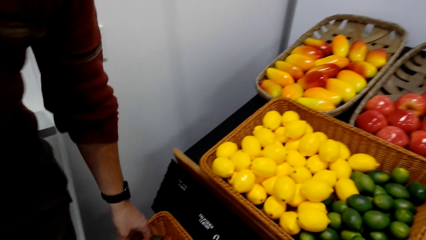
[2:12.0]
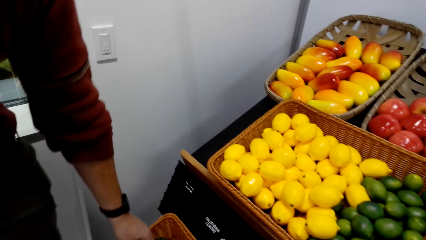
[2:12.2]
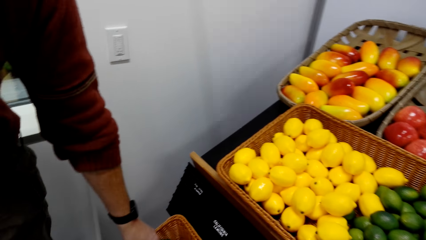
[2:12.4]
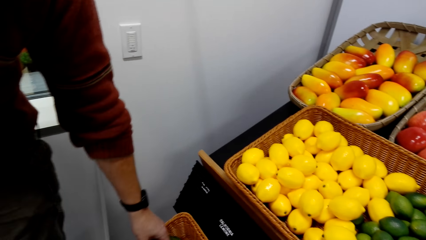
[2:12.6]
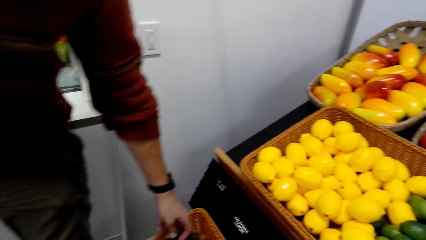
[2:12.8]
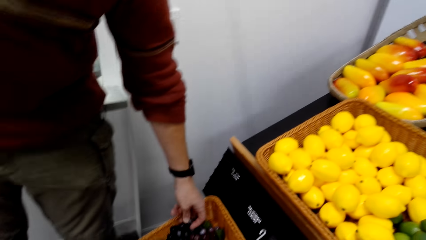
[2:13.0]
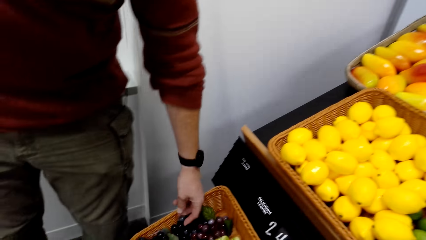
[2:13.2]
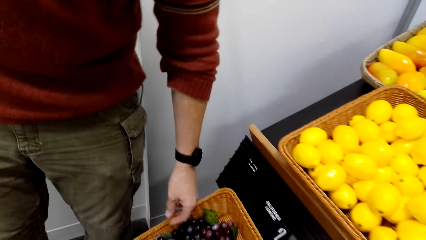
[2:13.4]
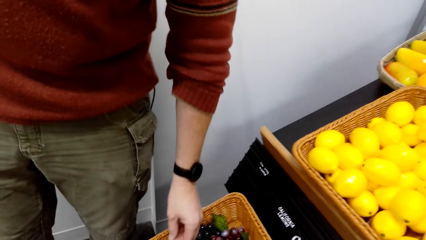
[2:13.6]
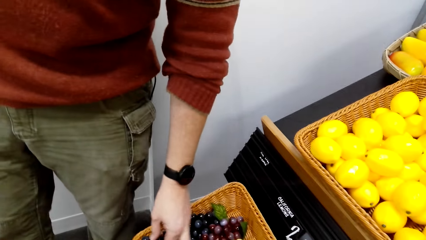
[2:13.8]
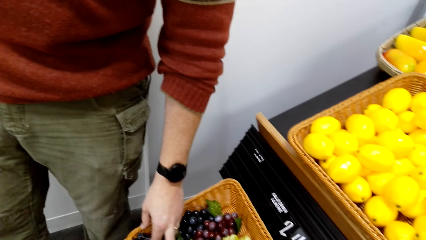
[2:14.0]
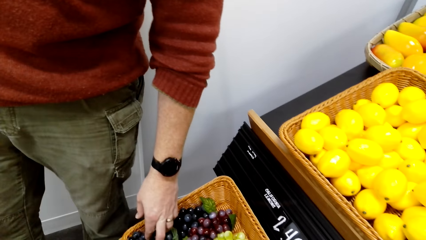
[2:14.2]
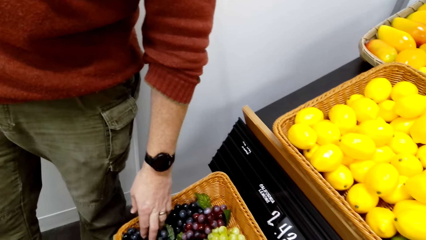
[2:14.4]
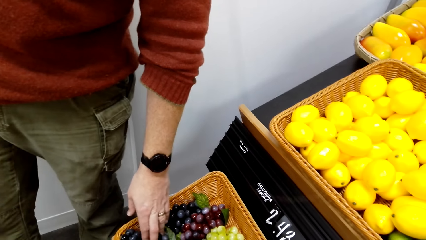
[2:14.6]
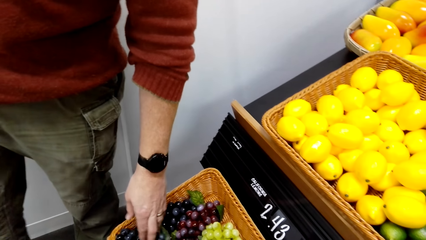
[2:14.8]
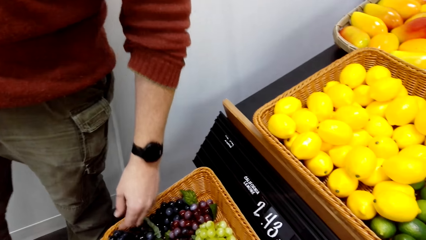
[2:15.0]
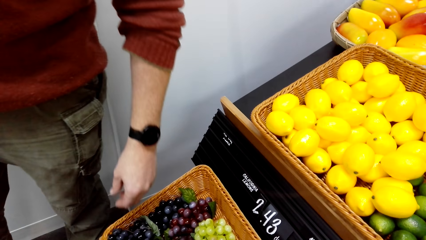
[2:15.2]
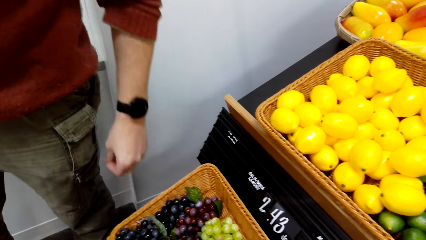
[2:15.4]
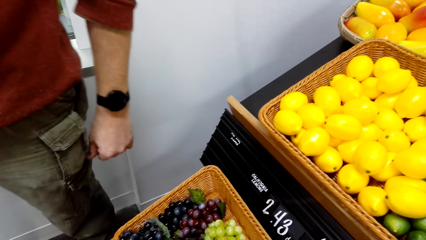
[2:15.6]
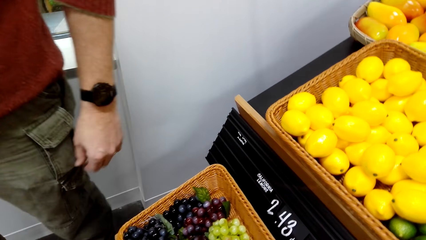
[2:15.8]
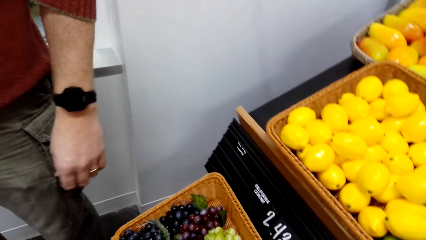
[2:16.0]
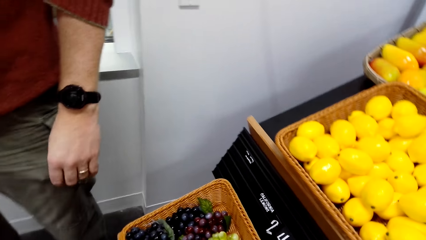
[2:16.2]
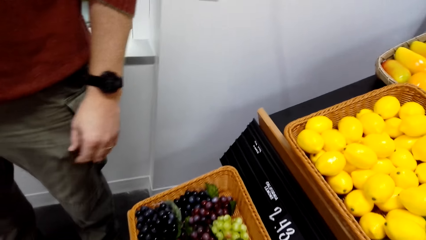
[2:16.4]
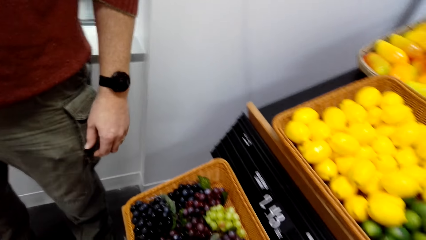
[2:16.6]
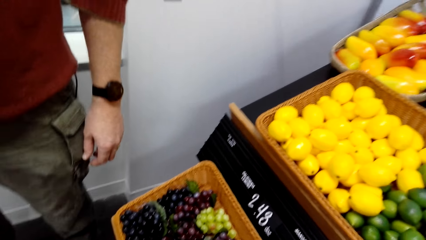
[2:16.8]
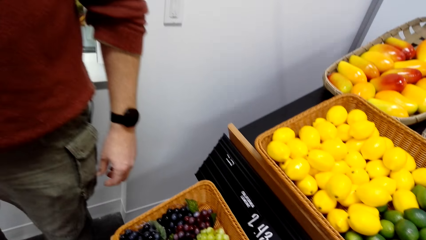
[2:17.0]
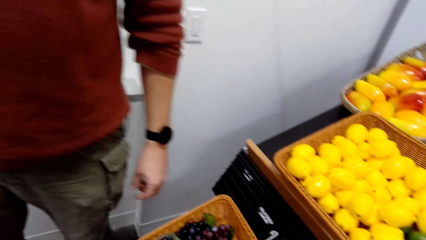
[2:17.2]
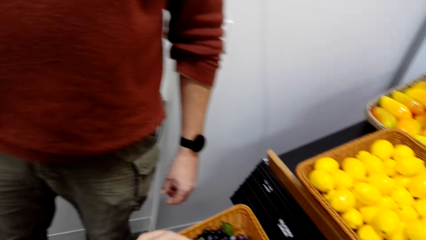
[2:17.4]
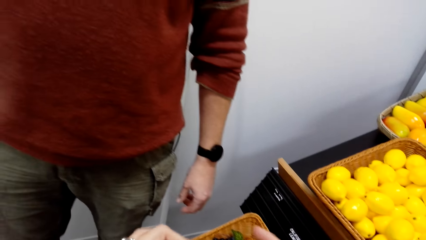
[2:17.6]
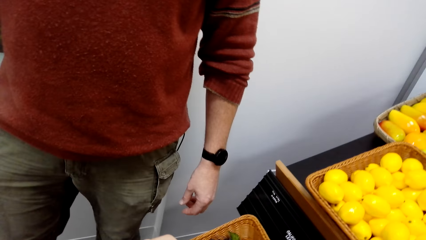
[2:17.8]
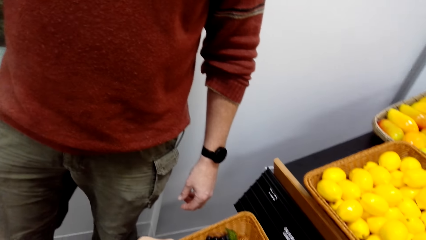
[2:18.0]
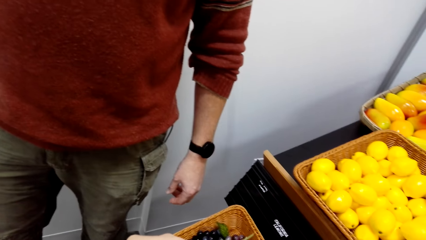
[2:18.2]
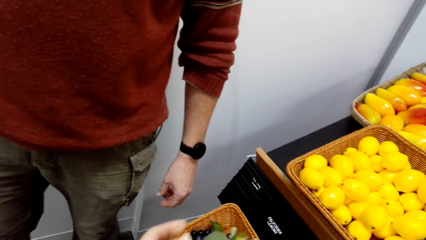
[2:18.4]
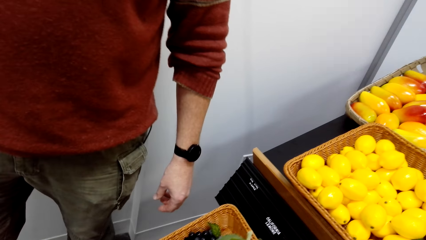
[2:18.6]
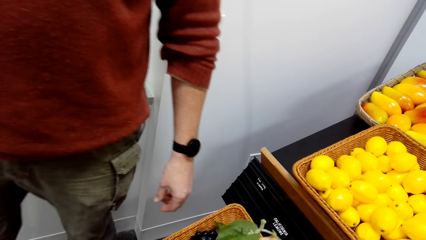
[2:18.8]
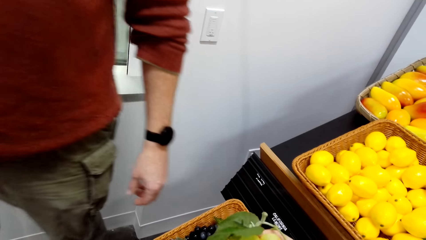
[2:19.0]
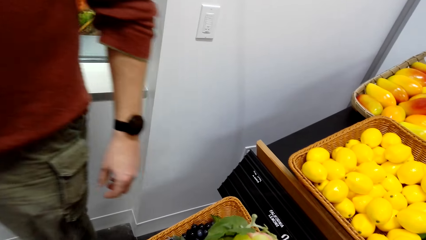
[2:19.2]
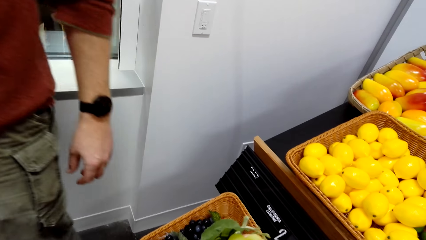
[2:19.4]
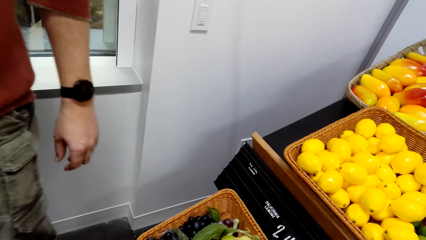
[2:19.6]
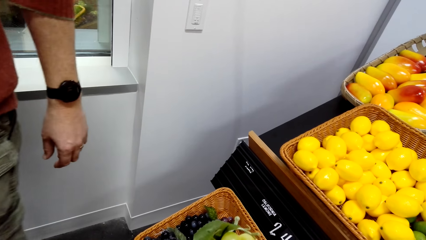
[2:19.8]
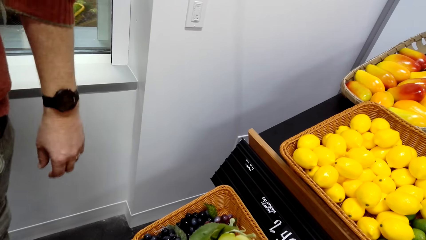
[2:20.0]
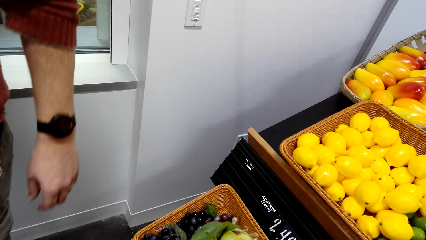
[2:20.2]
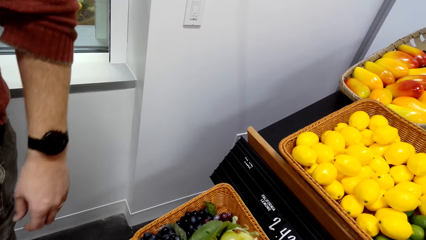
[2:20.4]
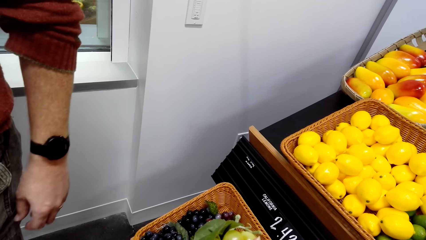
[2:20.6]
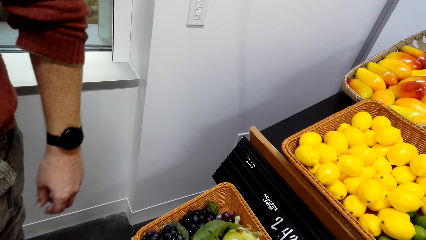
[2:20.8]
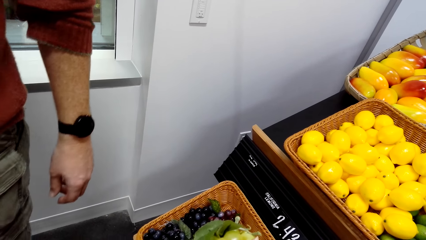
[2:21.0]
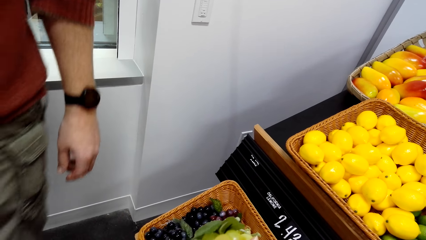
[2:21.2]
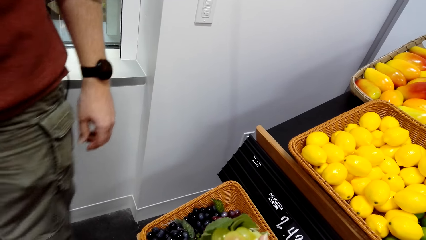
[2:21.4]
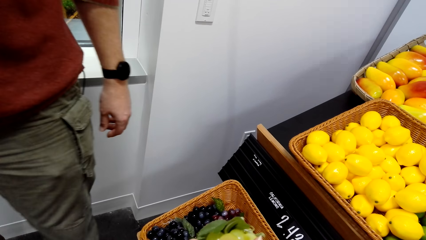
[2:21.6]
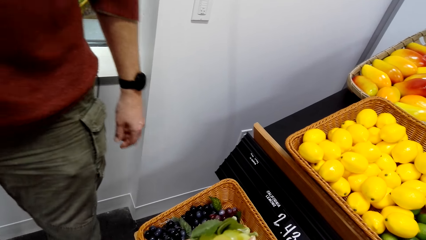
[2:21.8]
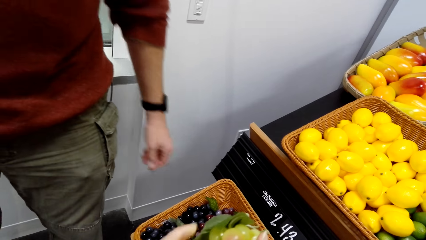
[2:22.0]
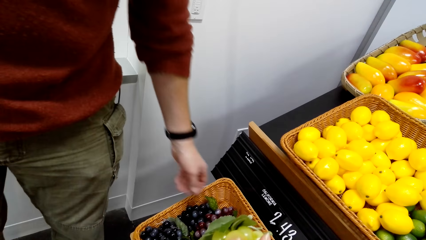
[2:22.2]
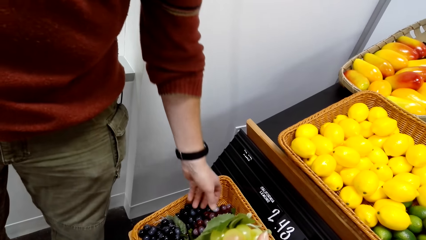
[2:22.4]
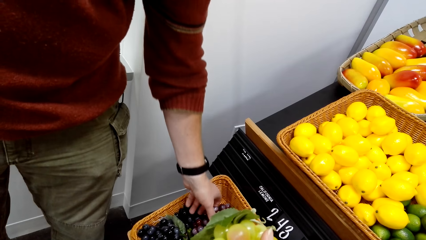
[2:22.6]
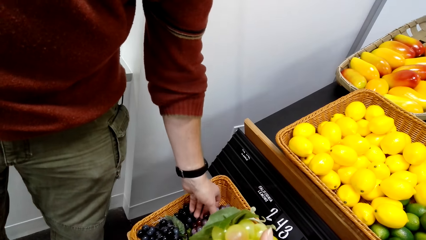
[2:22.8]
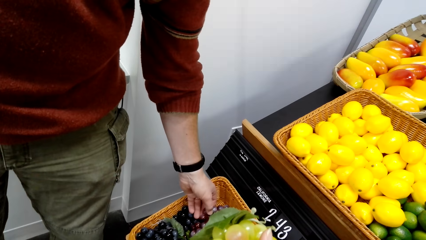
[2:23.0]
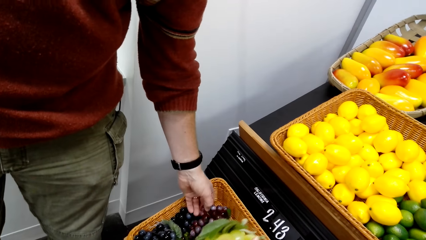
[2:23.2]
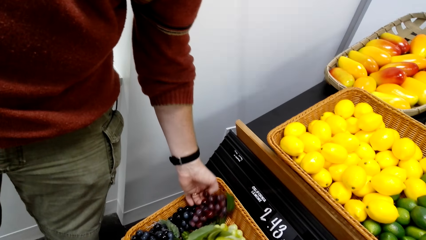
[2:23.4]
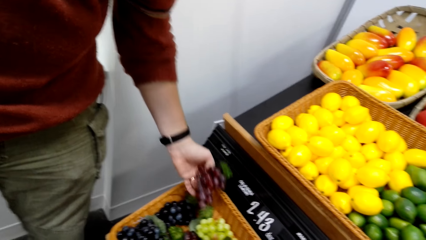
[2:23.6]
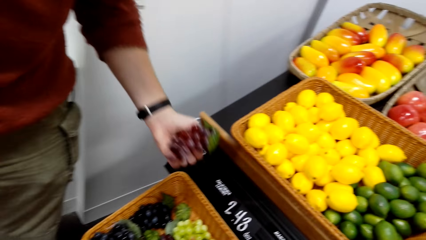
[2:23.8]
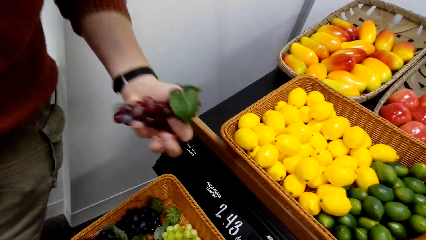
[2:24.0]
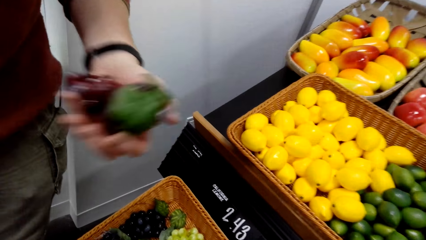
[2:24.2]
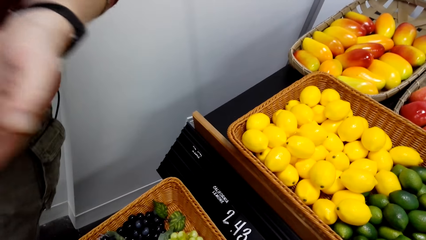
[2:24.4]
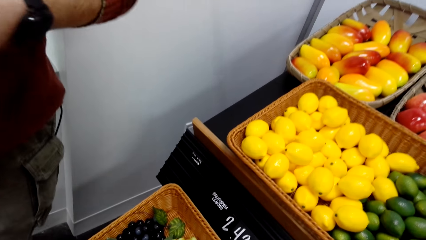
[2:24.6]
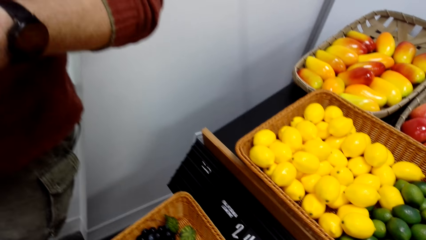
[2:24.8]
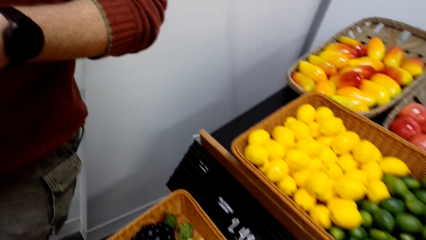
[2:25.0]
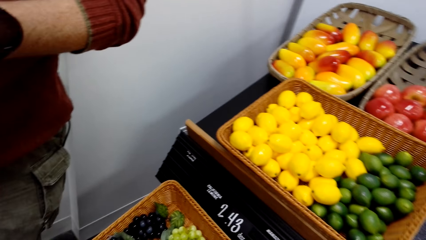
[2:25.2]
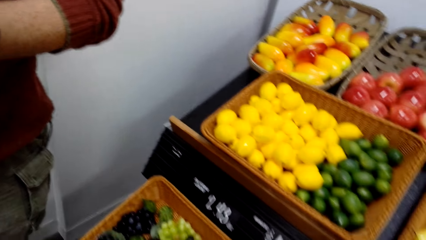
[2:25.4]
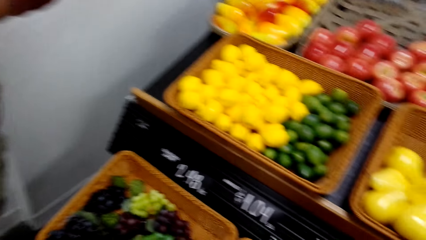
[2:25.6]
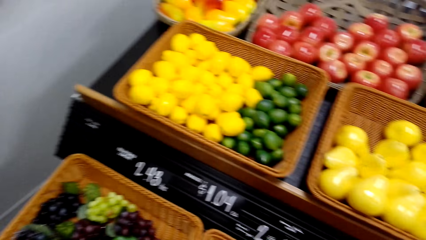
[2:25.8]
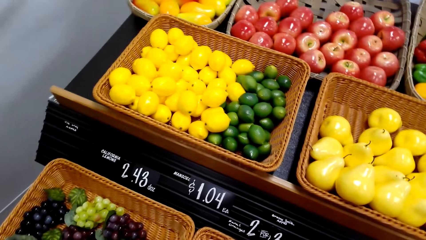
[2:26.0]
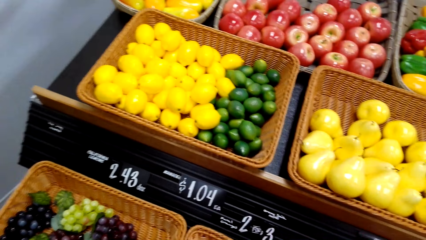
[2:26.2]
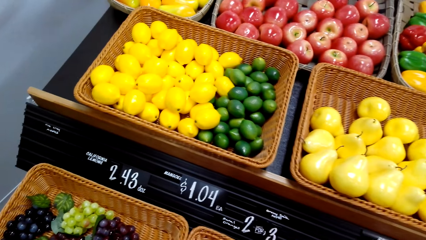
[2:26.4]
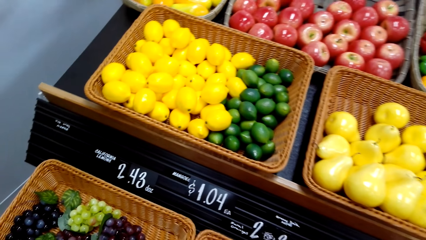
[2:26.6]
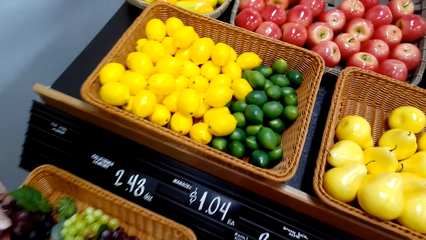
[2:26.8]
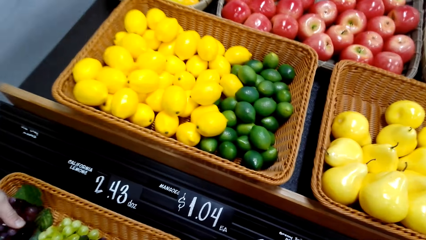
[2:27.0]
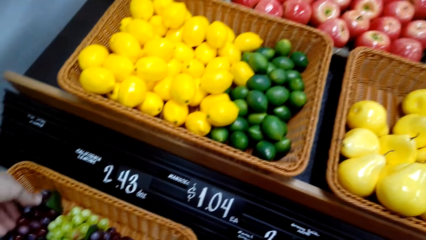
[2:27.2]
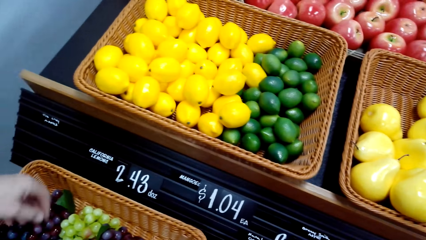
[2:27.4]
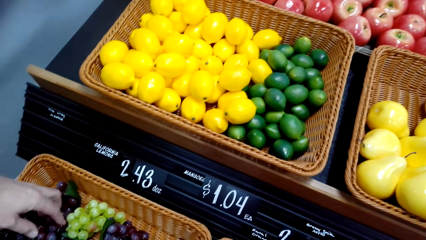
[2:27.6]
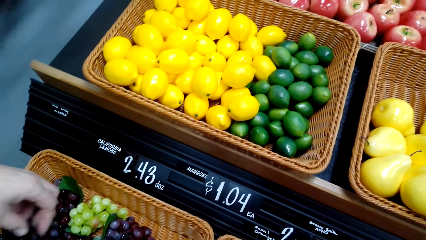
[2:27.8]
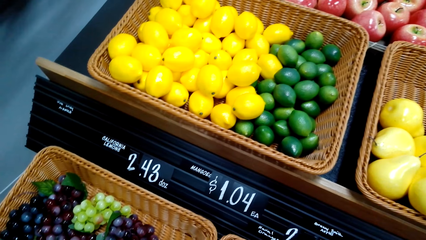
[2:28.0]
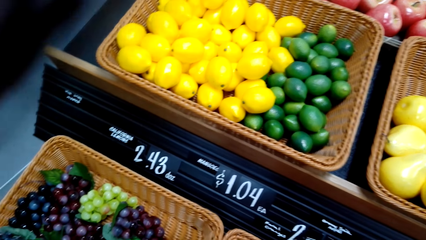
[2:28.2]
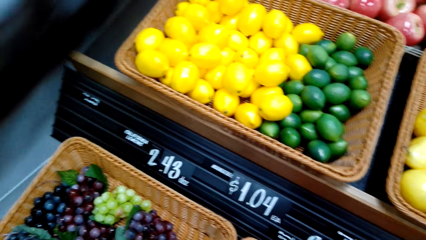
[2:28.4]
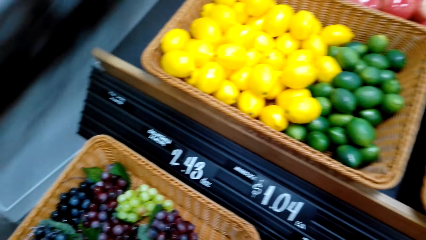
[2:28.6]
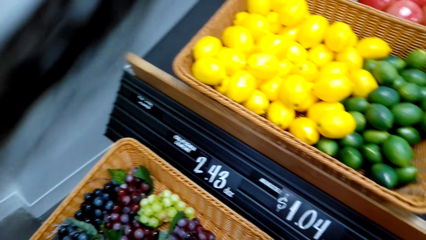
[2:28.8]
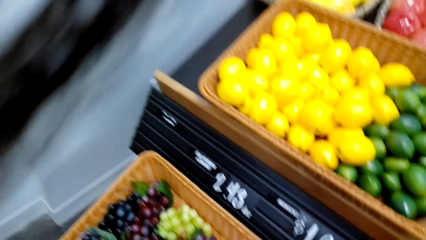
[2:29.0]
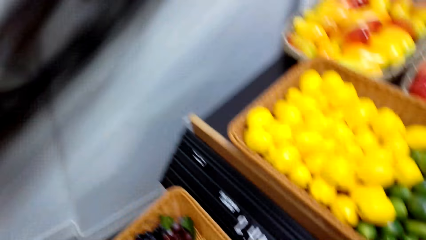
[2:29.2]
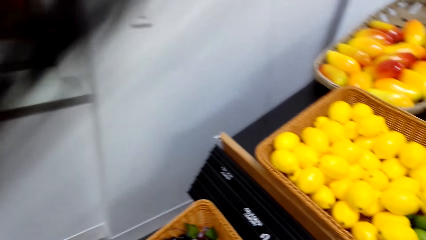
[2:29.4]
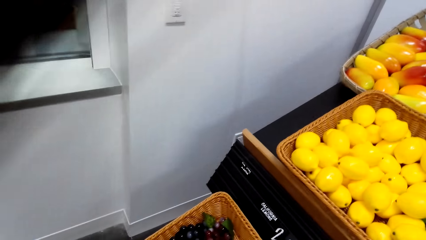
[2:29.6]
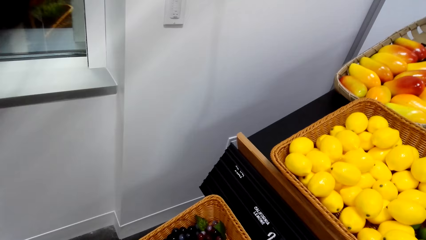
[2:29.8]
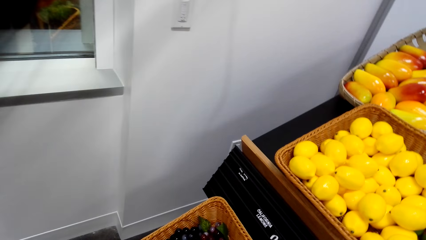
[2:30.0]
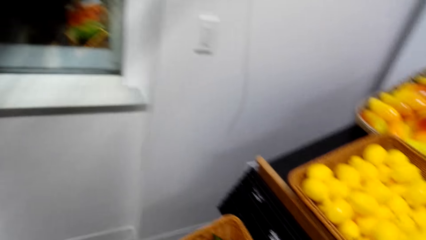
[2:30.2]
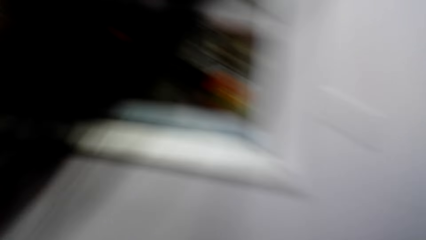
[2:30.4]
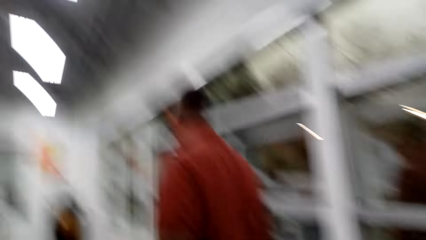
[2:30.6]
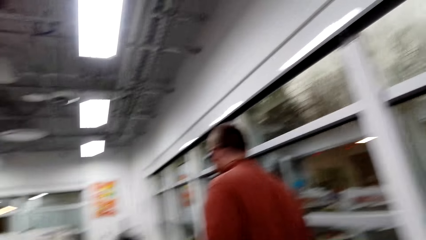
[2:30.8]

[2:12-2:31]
A man touches the grapes in the basket. The camera wearer holds the grapes. The man picks a bunch of grapes and puts the grapes in the basket.
